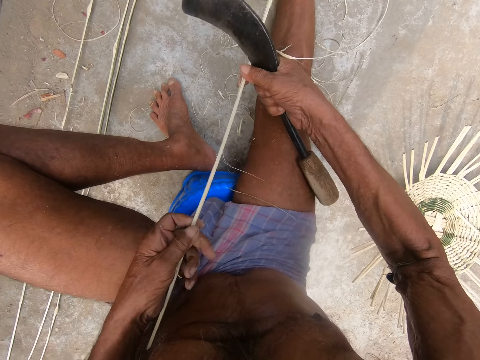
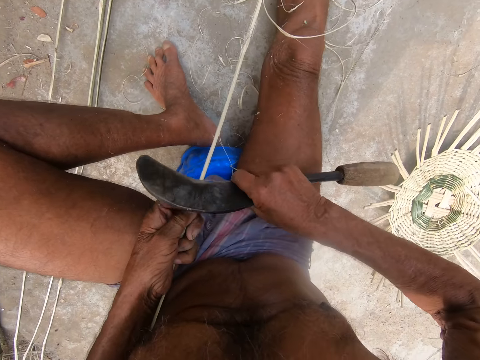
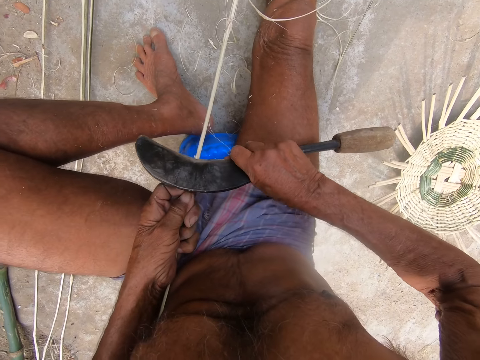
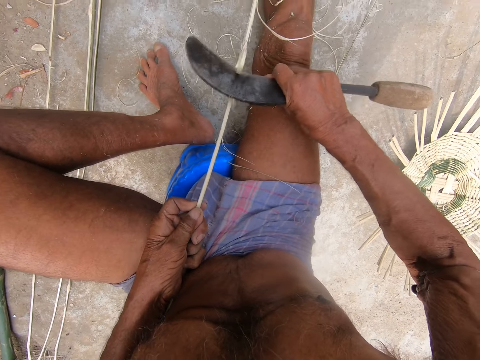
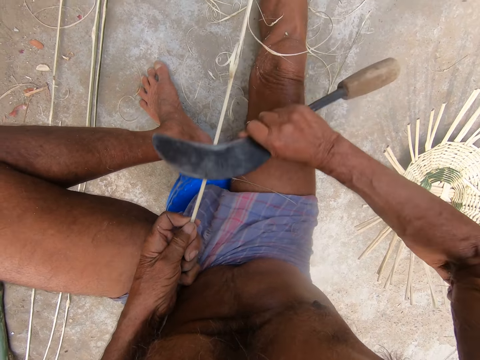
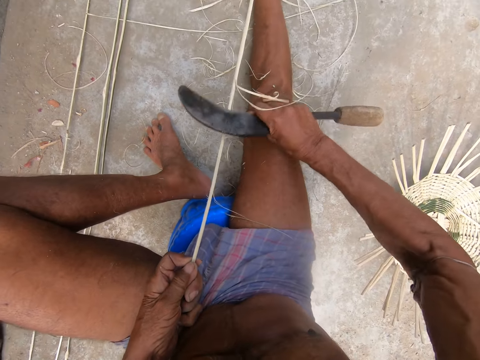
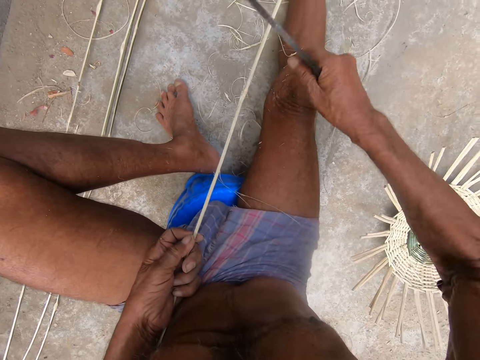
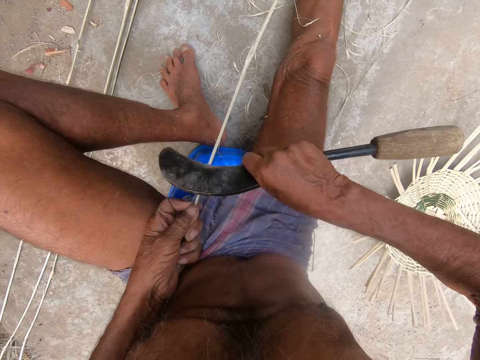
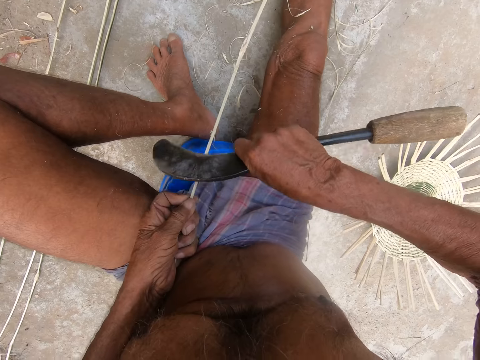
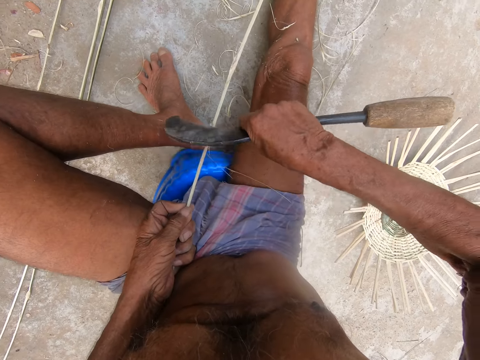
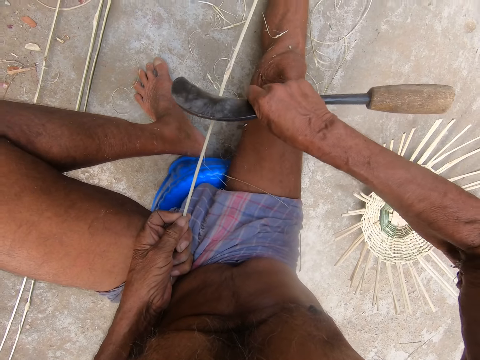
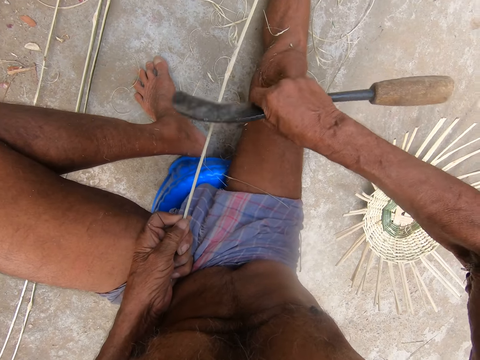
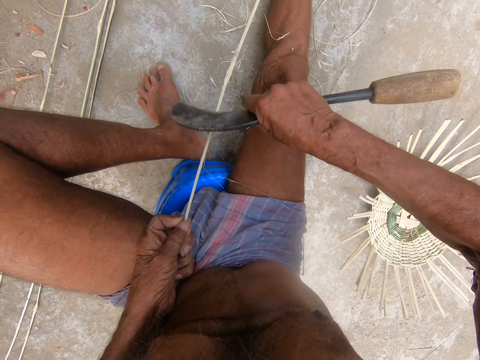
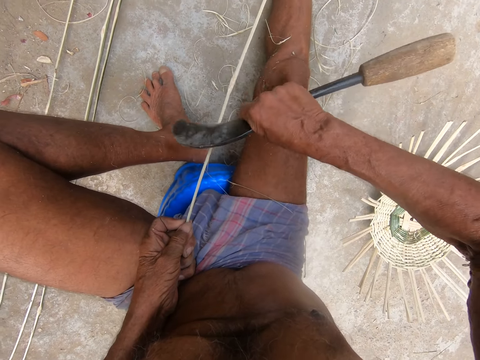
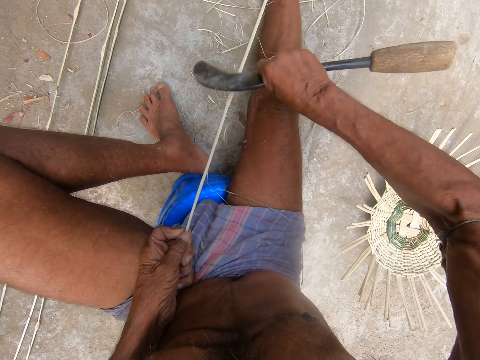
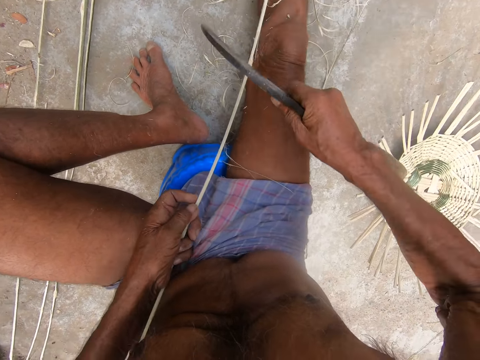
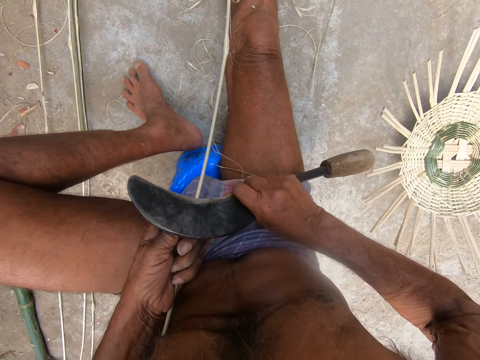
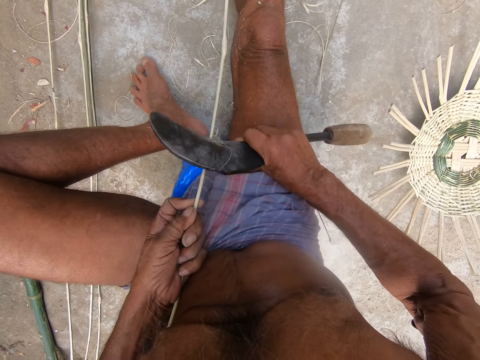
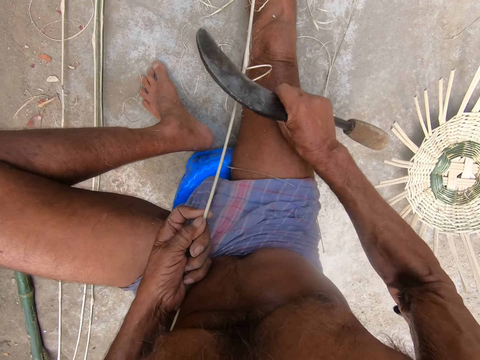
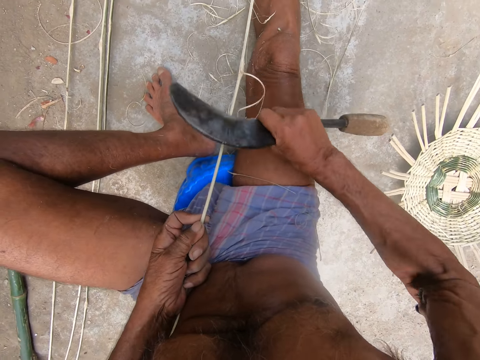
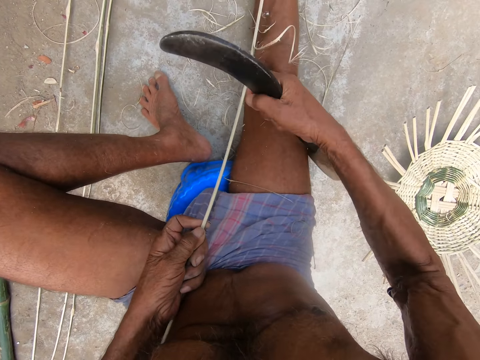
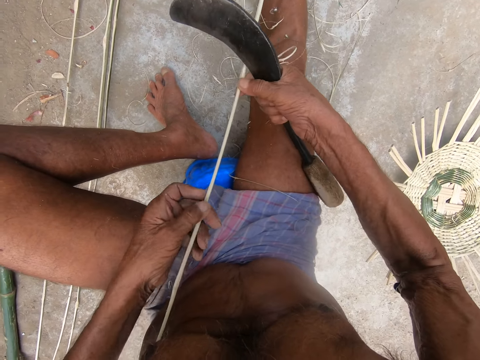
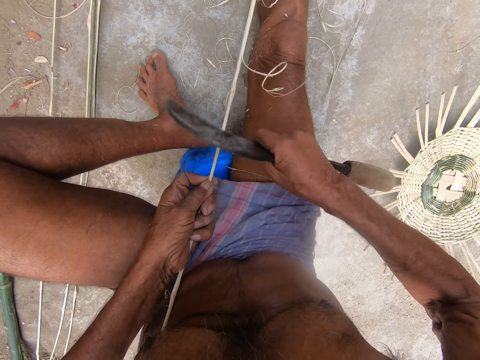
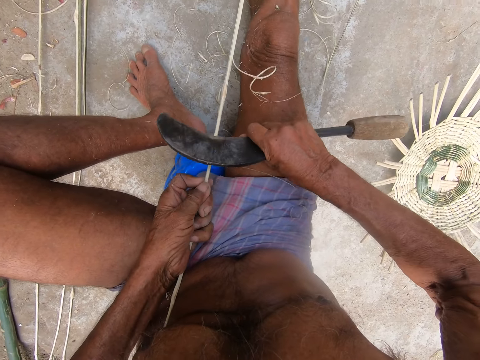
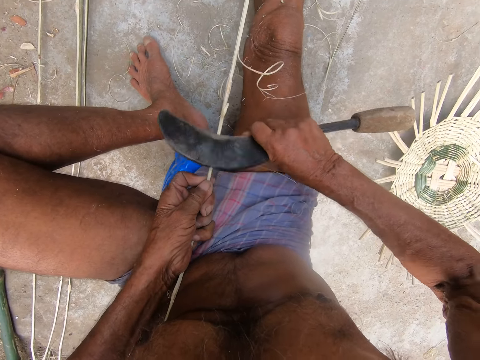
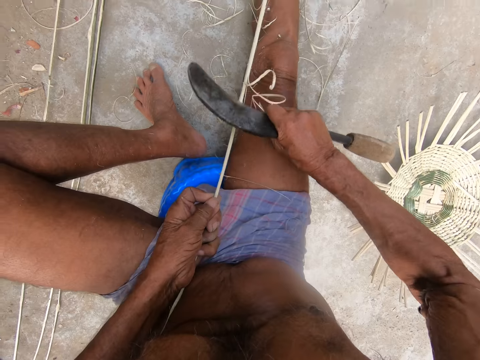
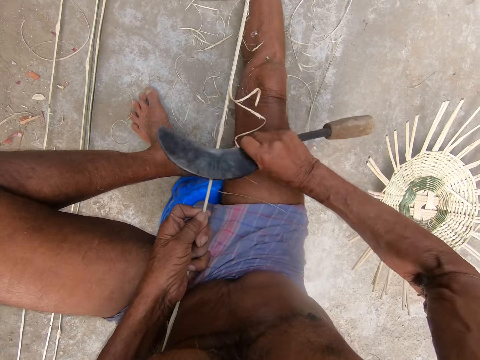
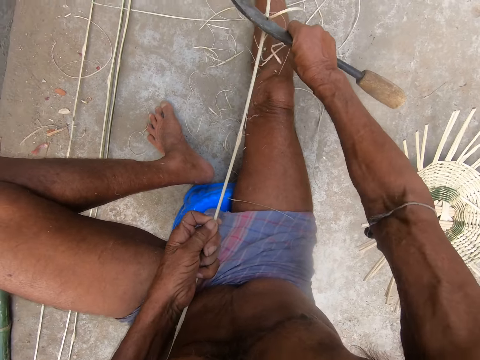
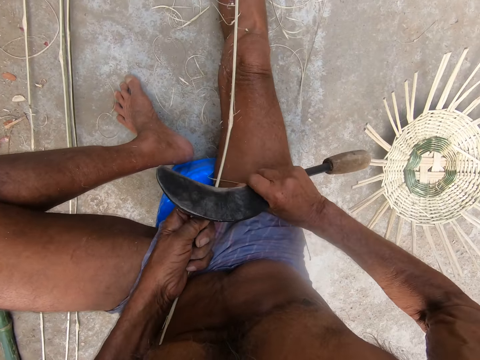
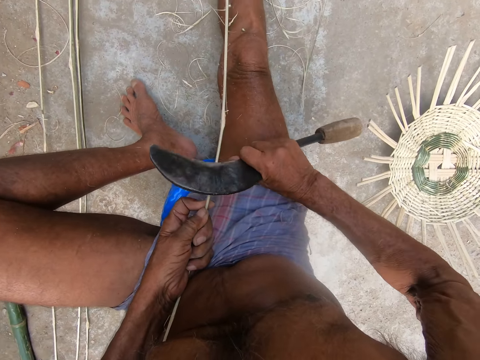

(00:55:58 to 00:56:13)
The camera wearer holds the bamboo strip or stick with both hands. He moves the stick with both hands. He peels the bamboo strip in his left hand with the kukri knife or slasher in his right hand. He turns the stick with the left hand. He peels the stick with the slasher. He holds the bamboo strip with both hands. He moves the stick with both hands. He peels the bamboo strip in his left hand with the kukri knife in his right hand.

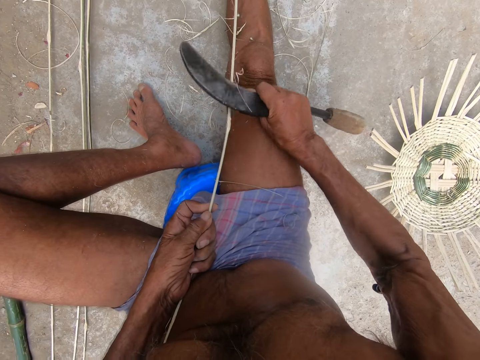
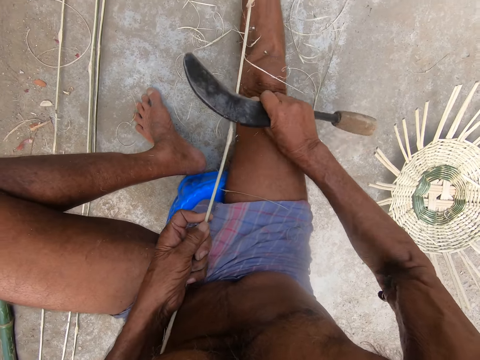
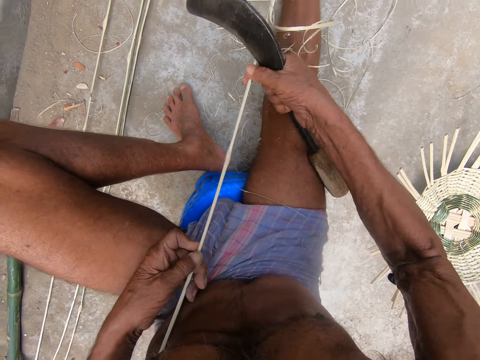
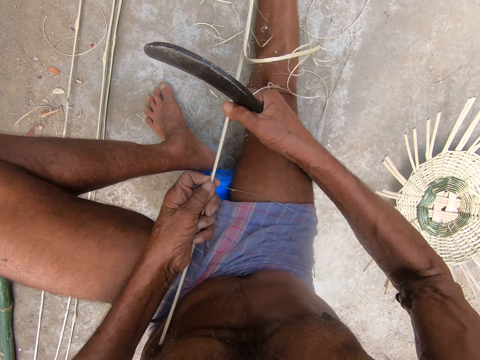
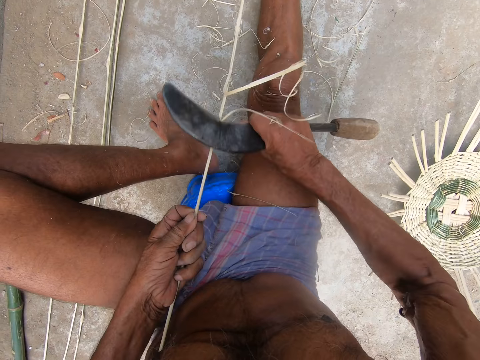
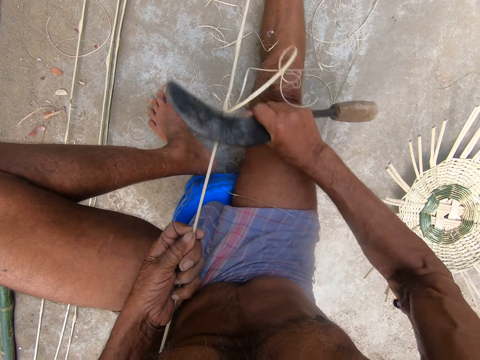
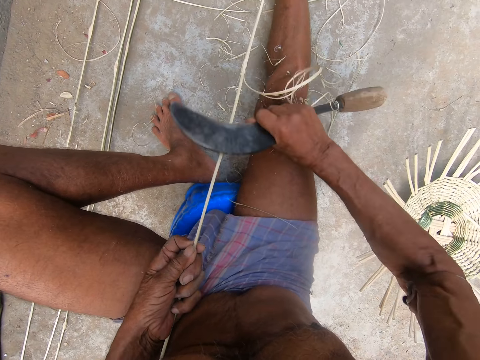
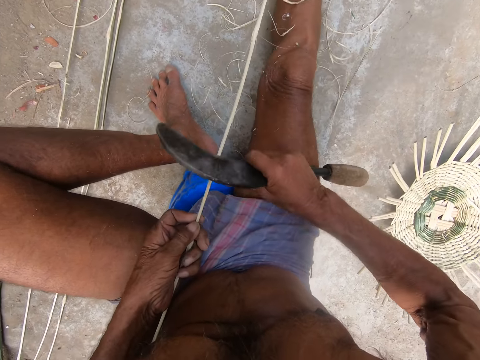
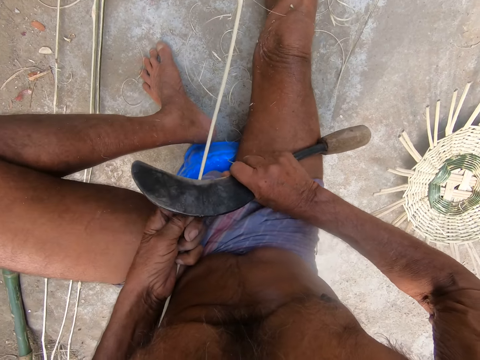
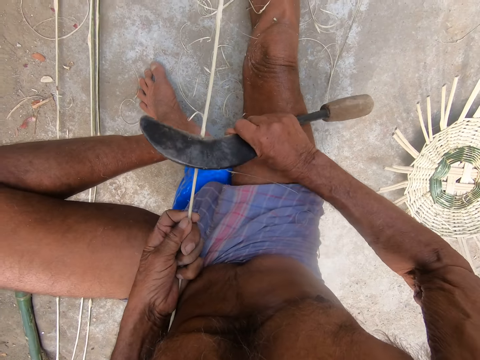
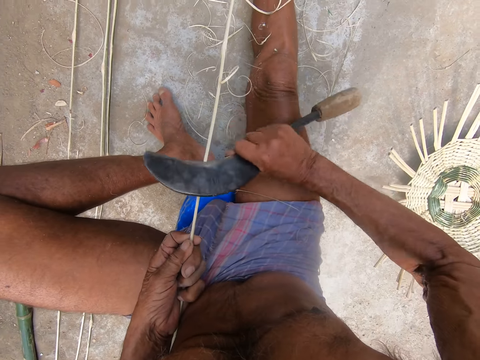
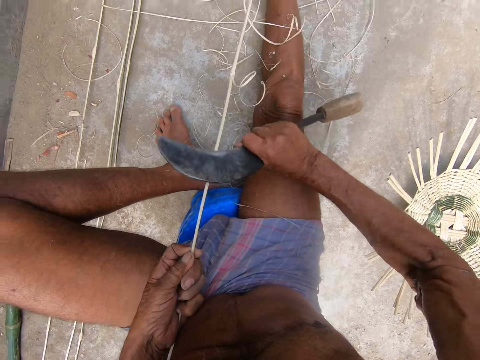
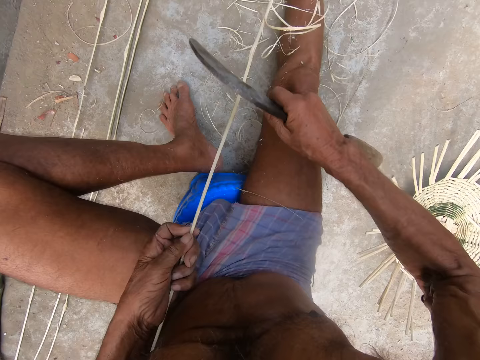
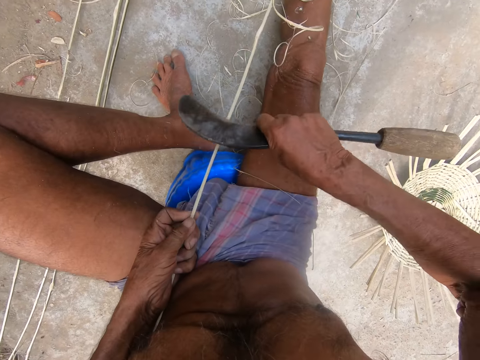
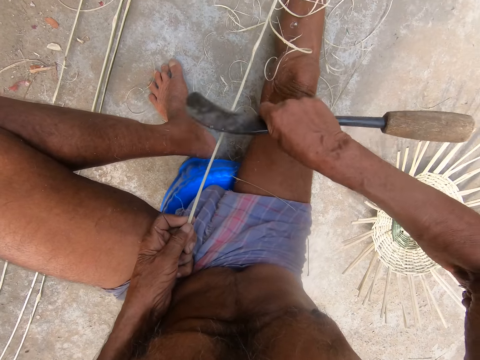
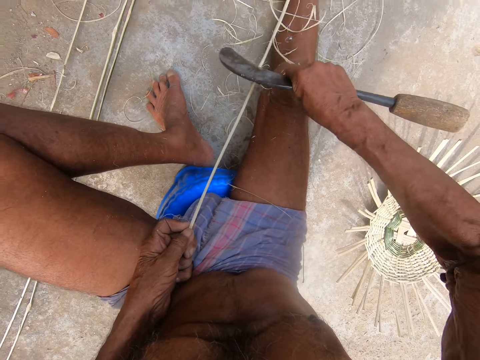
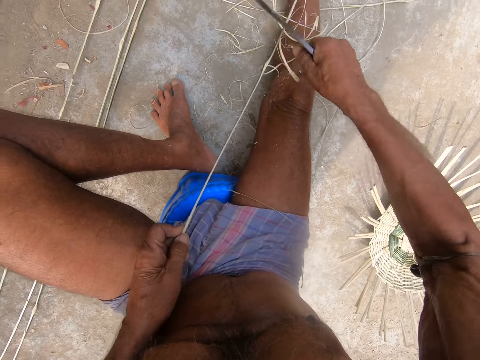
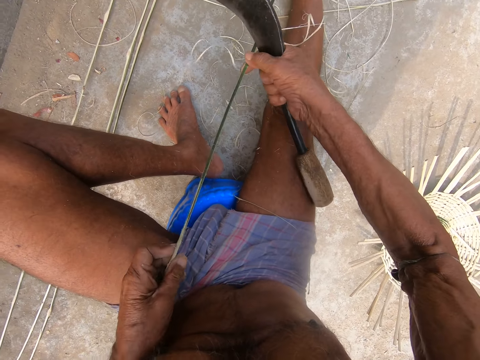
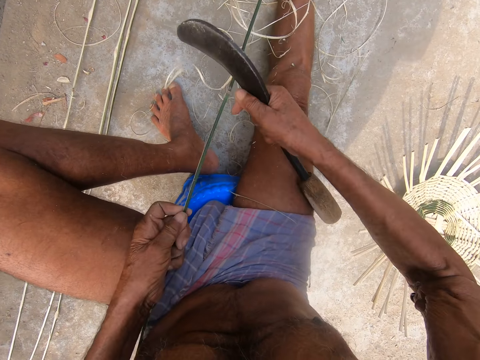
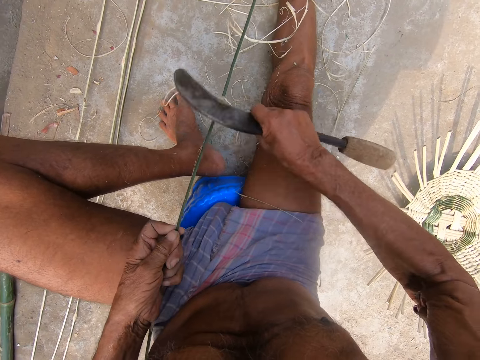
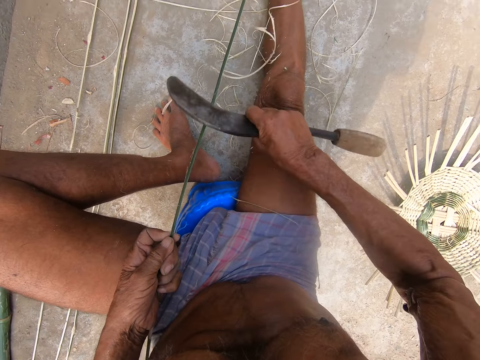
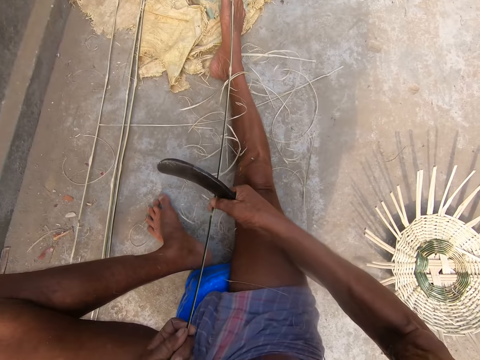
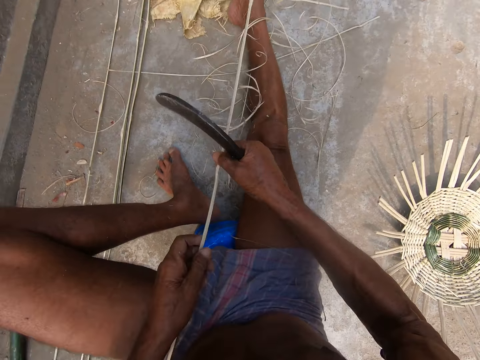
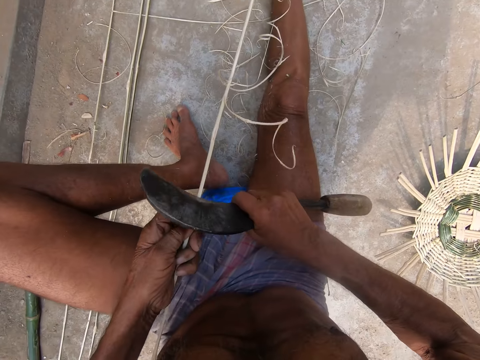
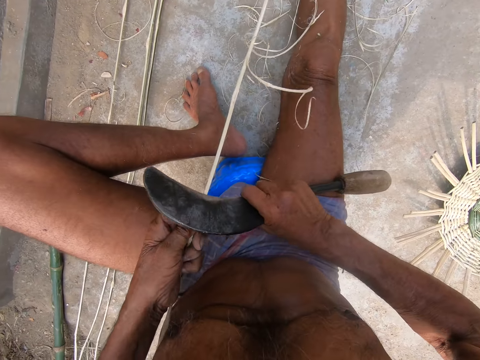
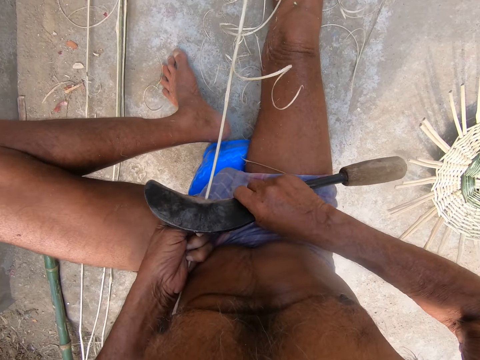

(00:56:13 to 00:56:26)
The camera wearer holds the bamboo strip or stick with both hands. He moves the stick with both hands. He peels the bamboo strip in his left hand with the kukri knife in his right hand. He holds the bamboo strip with both hands. He turns the stick with both hands. He peels the bamboo strip in his left hand with the kukri knife in his right hand. He moves the stick with both hands.
